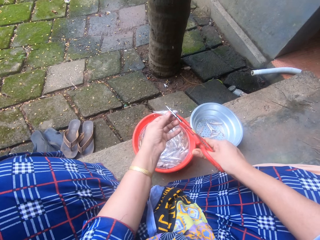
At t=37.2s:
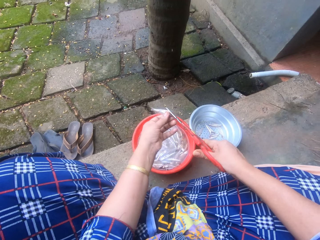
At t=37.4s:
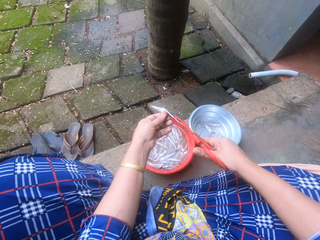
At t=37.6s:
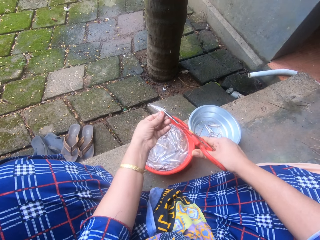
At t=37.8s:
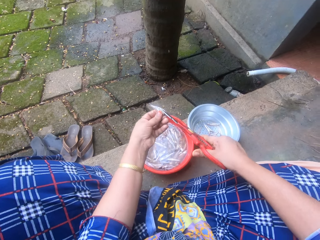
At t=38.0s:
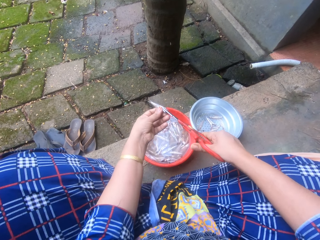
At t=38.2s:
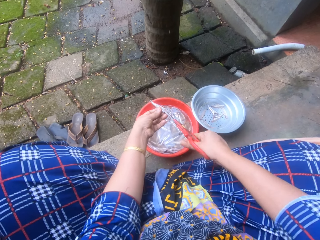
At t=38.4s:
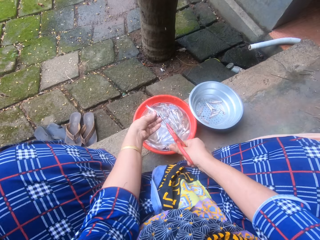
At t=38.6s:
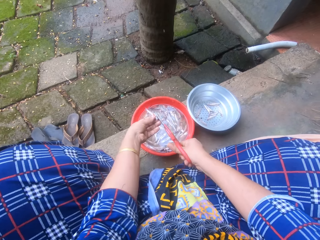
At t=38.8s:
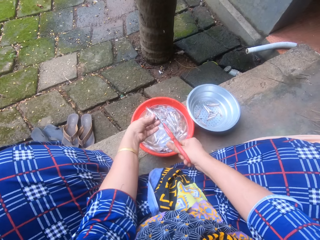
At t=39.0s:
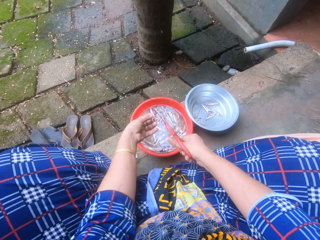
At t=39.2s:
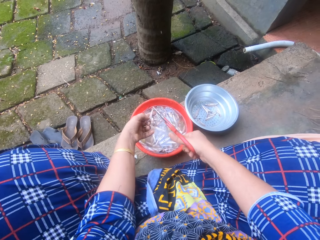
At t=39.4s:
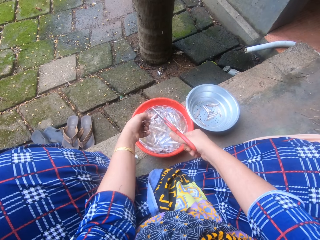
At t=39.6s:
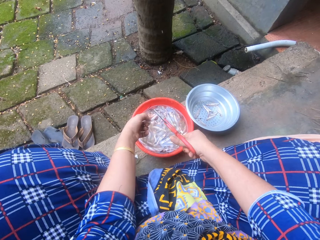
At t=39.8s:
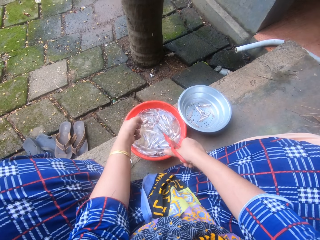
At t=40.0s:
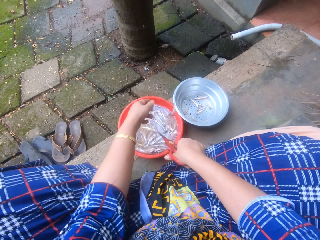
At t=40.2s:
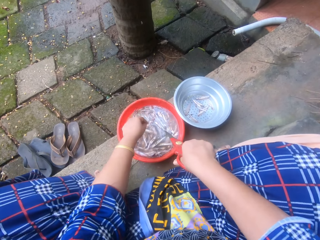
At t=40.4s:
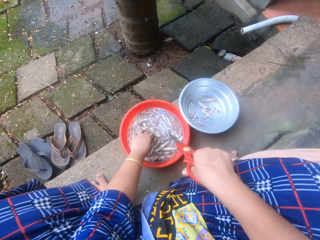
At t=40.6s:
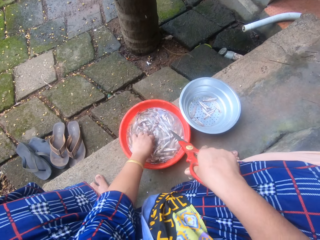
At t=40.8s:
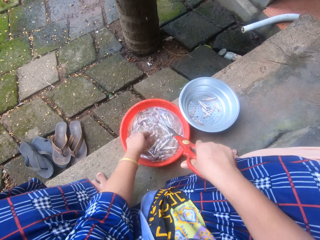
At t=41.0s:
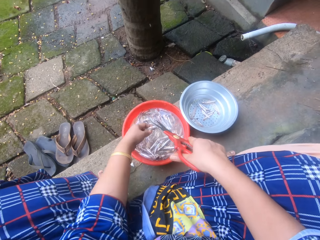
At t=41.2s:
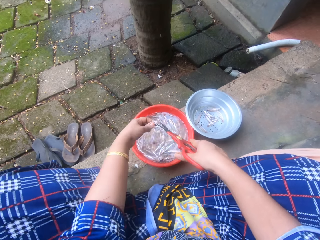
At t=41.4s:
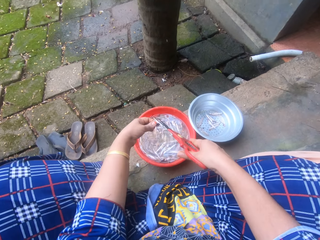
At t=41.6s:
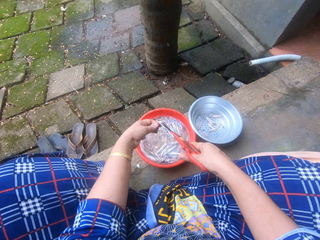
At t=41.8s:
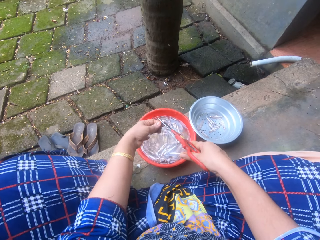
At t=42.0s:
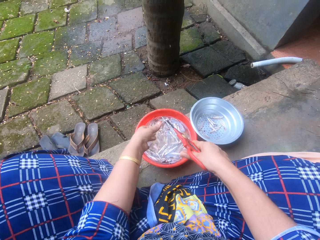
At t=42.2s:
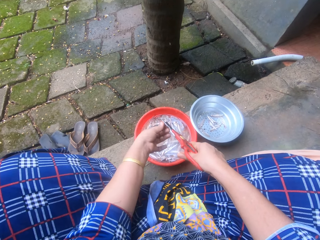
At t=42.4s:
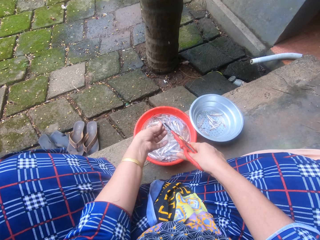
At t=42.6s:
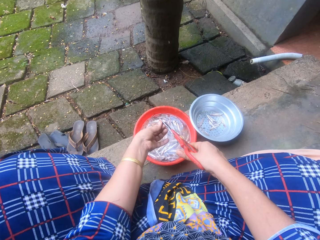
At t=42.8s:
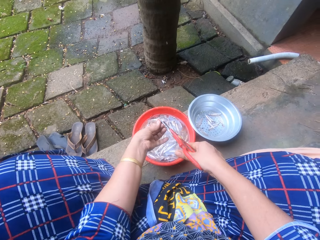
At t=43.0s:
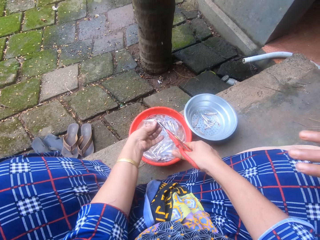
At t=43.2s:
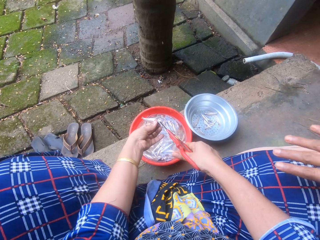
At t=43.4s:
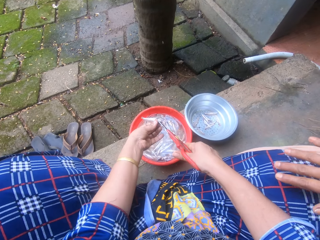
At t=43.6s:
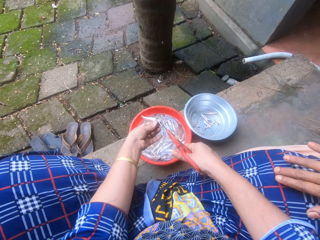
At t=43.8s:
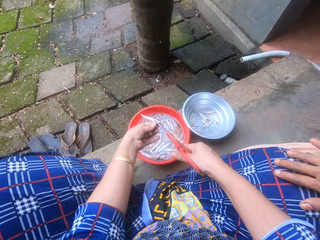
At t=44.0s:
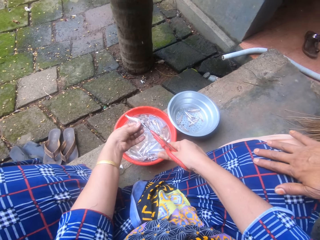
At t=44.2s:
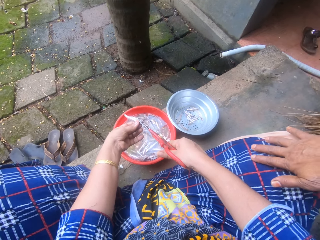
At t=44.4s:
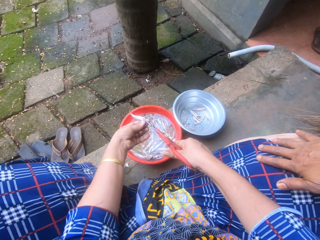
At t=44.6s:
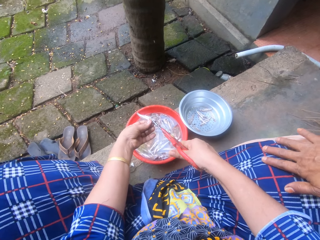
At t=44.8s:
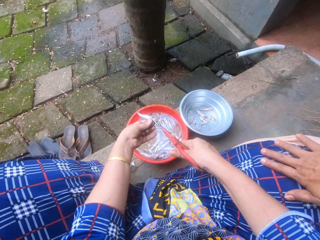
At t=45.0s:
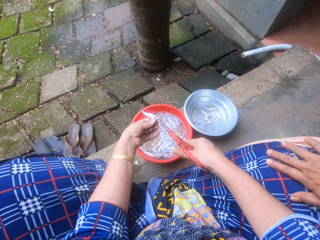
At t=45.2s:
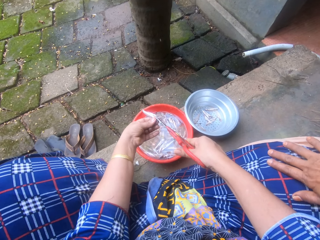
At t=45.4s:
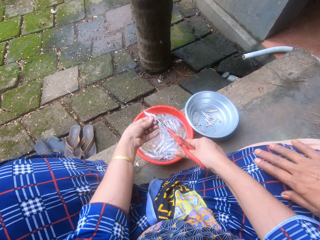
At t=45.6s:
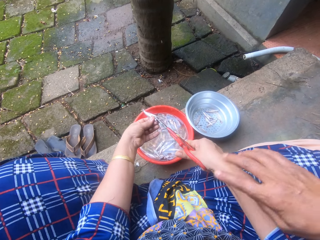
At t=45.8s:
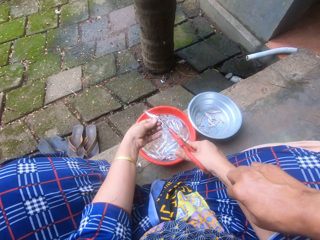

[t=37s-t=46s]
The camera wearer cuts the silver cyprinid fish or sand eel using a pair of scissors. She swings a hand. She turns the silver cyprinid fish. She cuts the silver cyprinid fish using a pair of scissors. She throws the sand eel into the metal bowl sieve. She swings a hand. She picks a sand eel from the bowl of sand eels with her left hand. She swings a hand. She trims the head and tail of the sand eel with the scissors. She holds the silver cyprinid fish using the scissors. She swings a hand. She holds the silver cyprinid fish. A woman swings a hand. The woman places her hand on the camera wearer's right leg.

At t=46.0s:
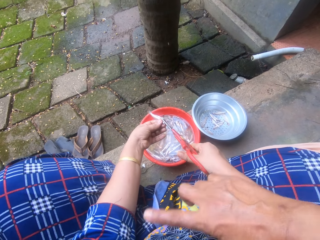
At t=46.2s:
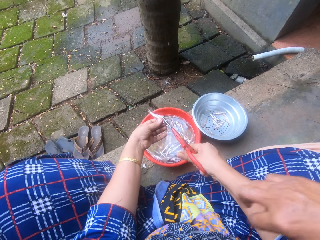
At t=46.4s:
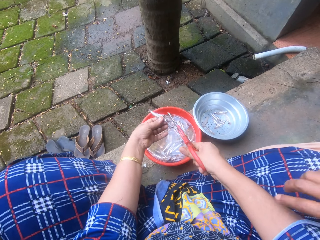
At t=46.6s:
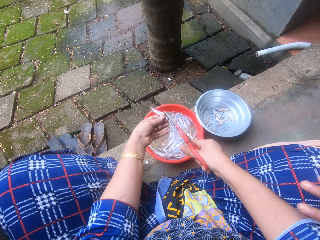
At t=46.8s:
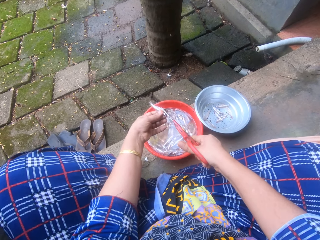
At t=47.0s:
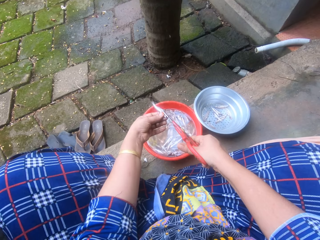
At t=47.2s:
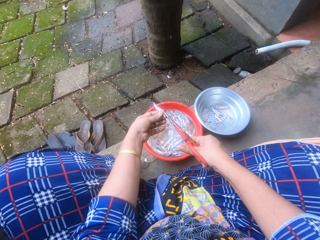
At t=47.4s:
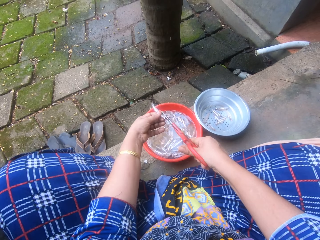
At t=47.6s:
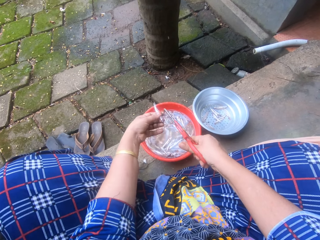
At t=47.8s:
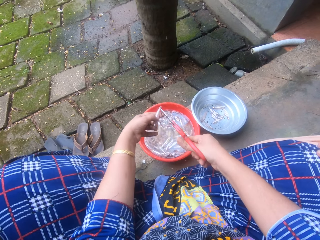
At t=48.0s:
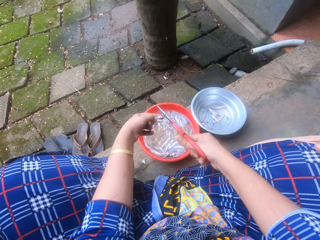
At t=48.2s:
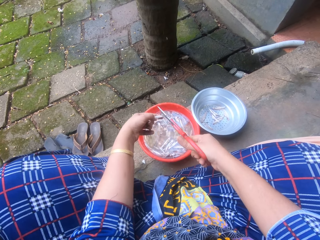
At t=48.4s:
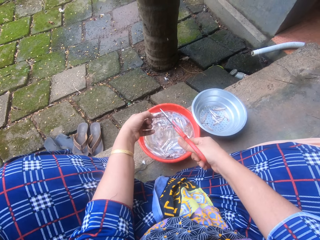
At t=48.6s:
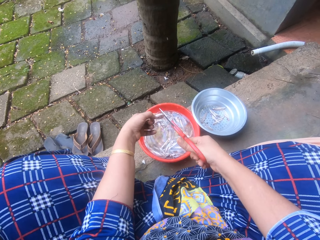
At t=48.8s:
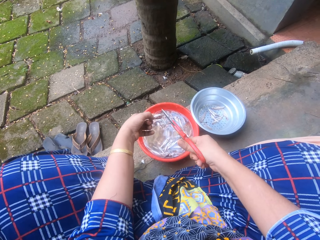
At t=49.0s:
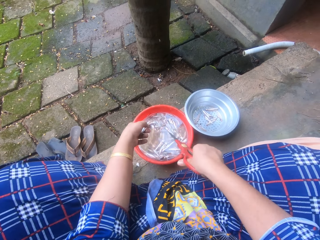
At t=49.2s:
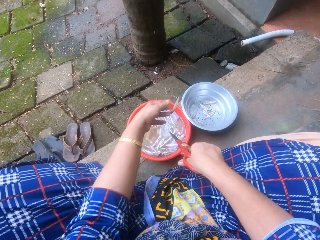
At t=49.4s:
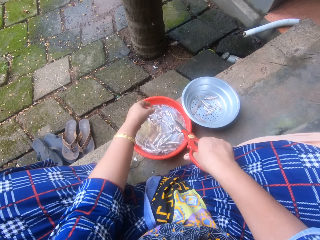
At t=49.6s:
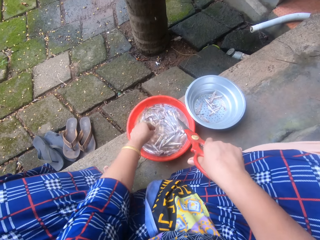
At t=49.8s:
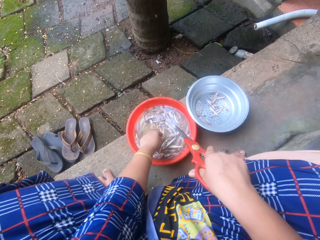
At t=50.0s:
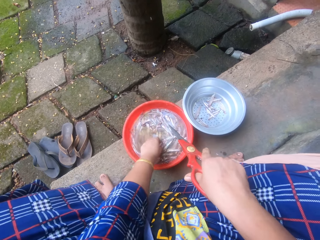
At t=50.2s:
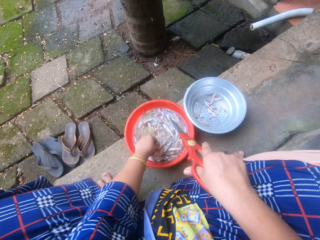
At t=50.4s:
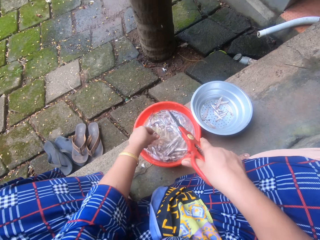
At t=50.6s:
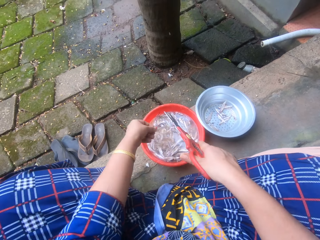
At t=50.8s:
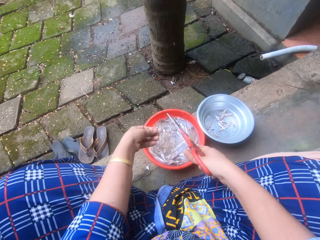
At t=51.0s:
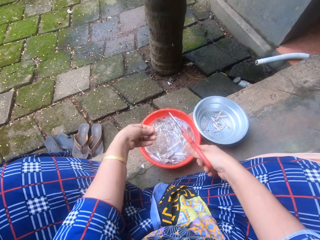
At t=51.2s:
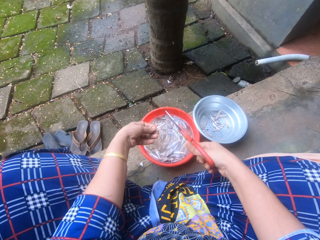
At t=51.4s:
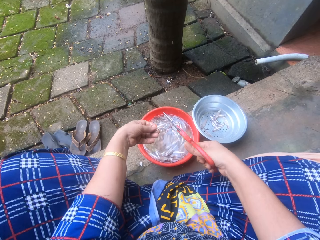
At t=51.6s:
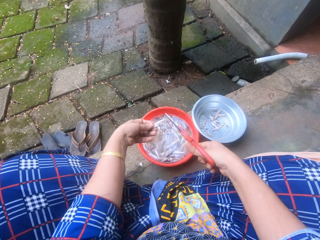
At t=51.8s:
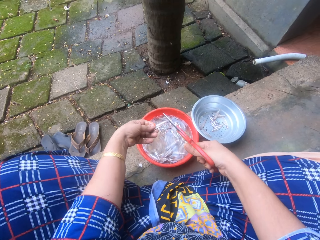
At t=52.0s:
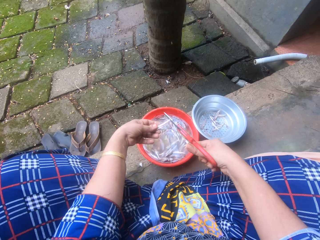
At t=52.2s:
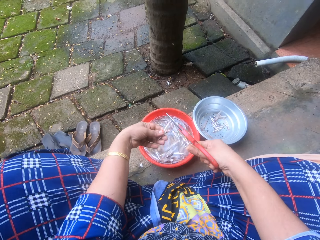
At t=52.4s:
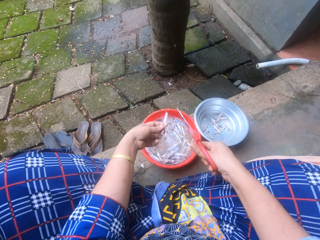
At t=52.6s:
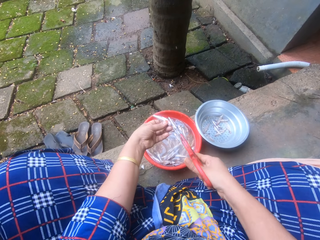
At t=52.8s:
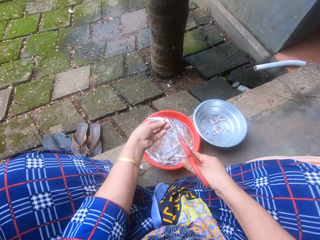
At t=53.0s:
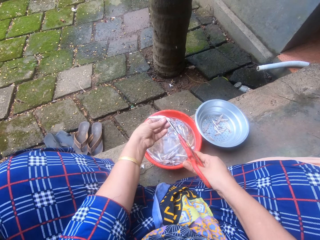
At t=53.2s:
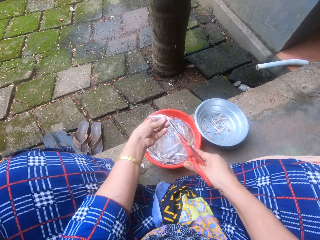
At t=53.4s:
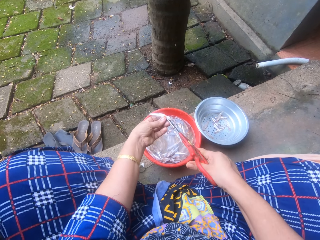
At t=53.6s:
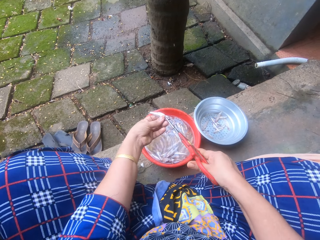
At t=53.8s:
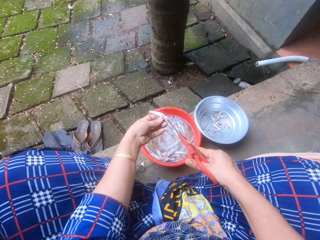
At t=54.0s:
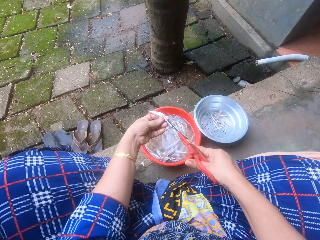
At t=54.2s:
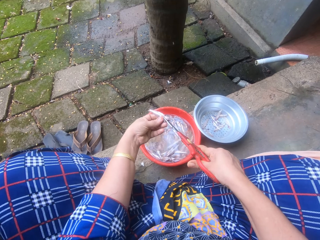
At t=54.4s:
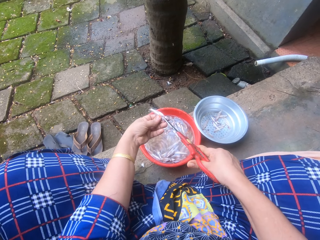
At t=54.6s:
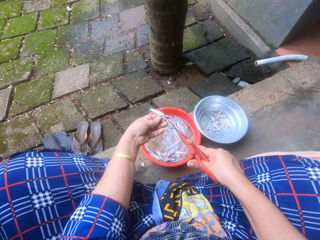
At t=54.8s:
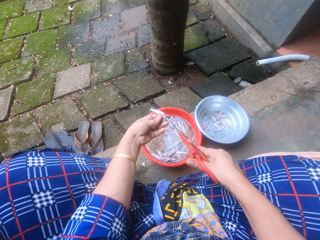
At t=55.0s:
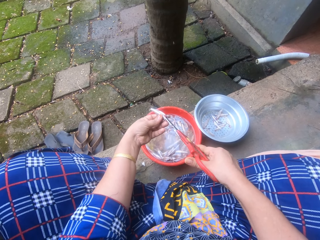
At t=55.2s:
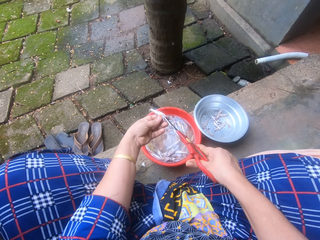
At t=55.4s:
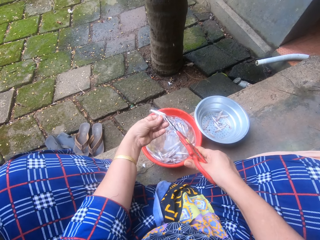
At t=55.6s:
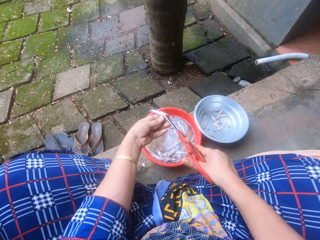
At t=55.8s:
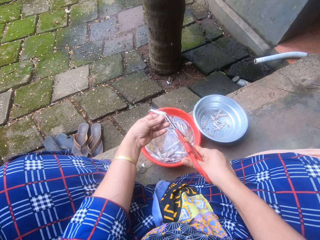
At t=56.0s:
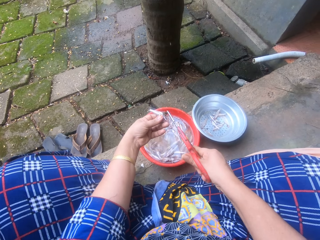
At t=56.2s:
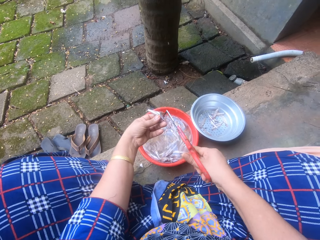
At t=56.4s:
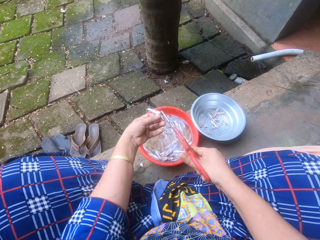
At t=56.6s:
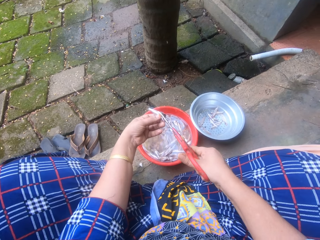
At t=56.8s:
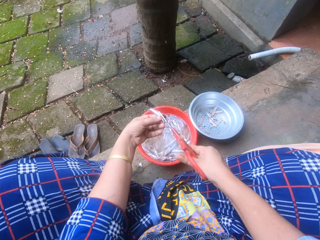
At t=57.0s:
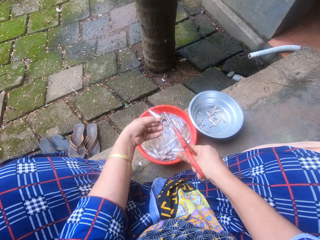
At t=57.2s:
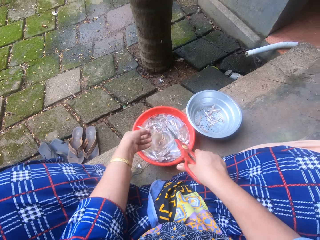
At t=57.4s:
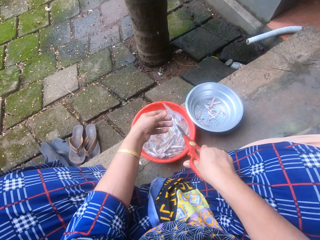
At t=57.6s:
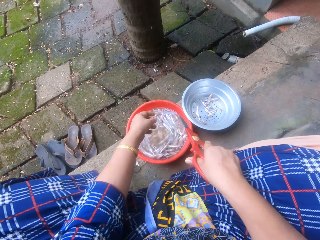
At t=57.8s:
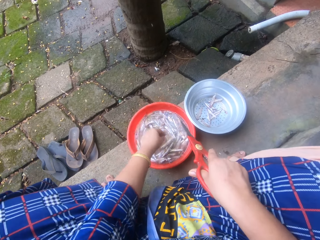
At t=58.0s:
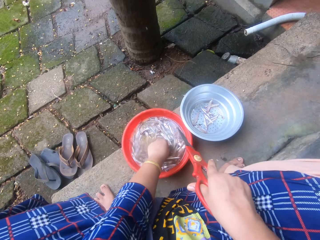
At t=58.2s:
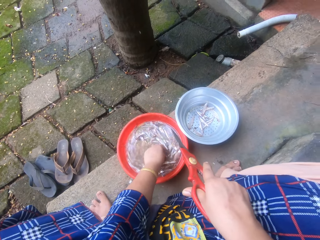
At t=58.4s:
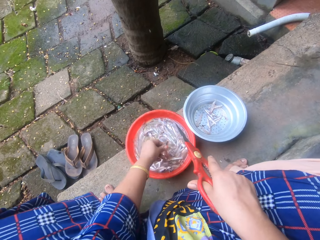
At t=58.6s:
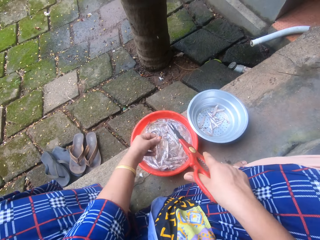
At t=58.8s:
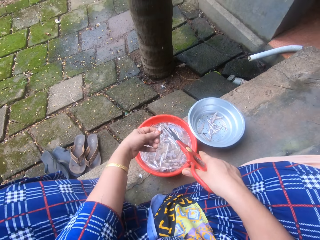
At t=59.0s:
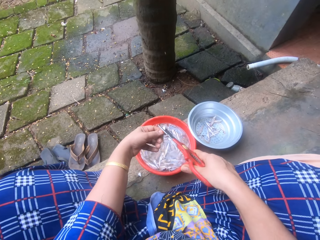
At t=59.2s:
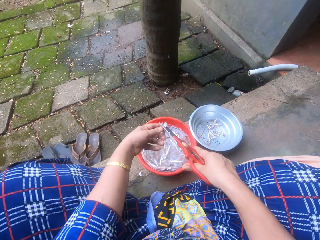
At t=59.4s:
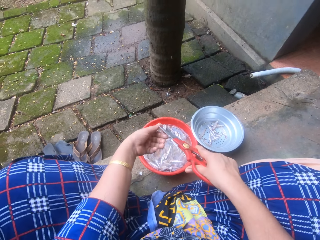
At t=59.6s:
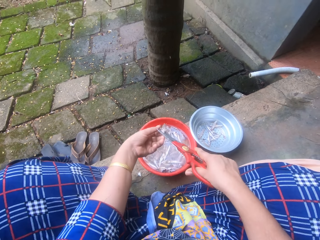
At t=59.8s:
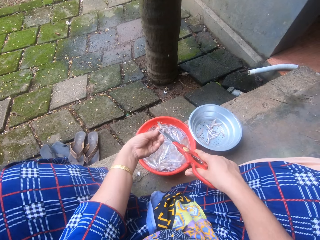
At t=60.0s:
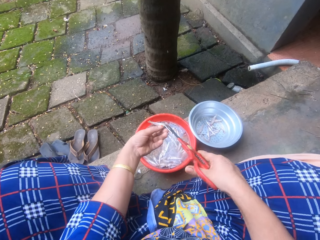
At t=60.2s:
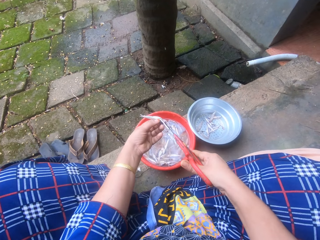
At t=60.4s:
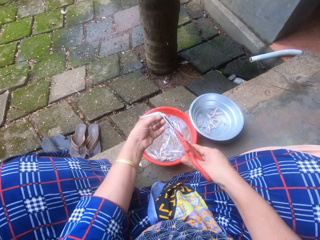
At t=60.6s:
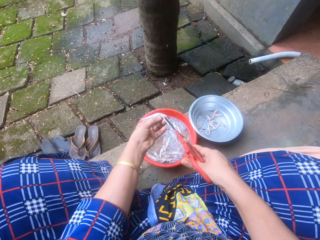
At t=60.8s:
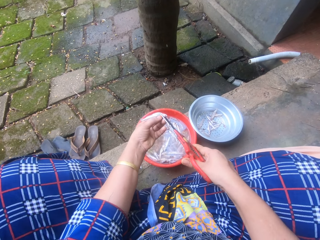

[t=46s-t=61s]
The woman interacts with the camera wearer. The camera wearer cuts the silver cyprinid fish or sand eel using a pair of scissors. She turns the silver cyprinid fish. She cuts the silver cyprinid fish using a pair of scissors. She throws the sand eel into the metal bowl sieve. She swings a hand. She picks a sand eel from the bowl of sand eels with her left hand. She swings a hand. She trims the head and tail of the sand eel with the scissors. She turns the silver cyprinid fish. She removes blood dirt from the sand eel with the scissors in her right hand. She throws the sand eel into the metal bowl sieve. She swings a hand. She picks a sand eel from the bowl of sand eels with her left hand. She swings a hand. She trims the head and tail of the sand eel with the scissors. She holds the silver cyprinid fish using the scissors. She swings a hand. She holds the silver cyprinid fish. She turns the silver cyprinid fish.
